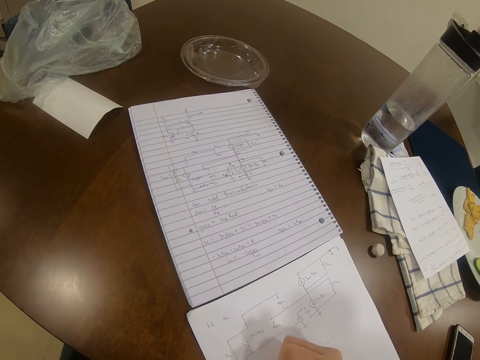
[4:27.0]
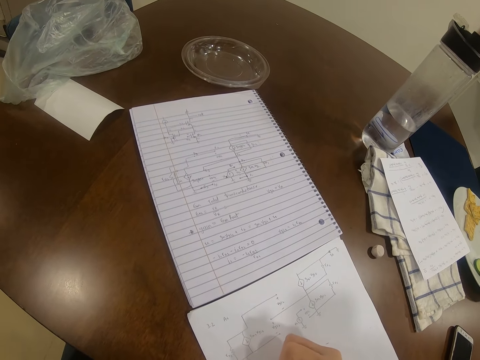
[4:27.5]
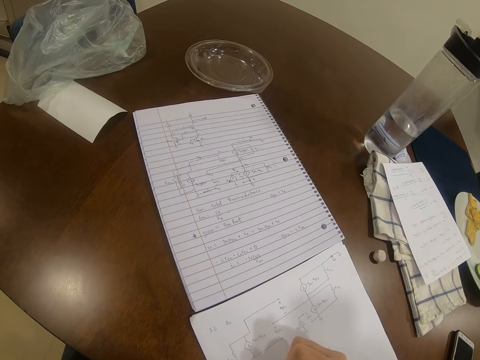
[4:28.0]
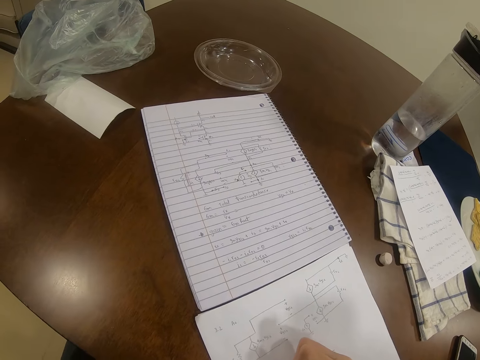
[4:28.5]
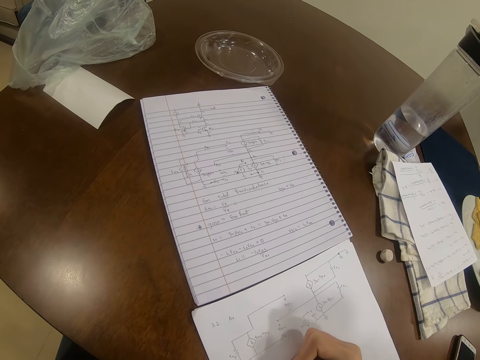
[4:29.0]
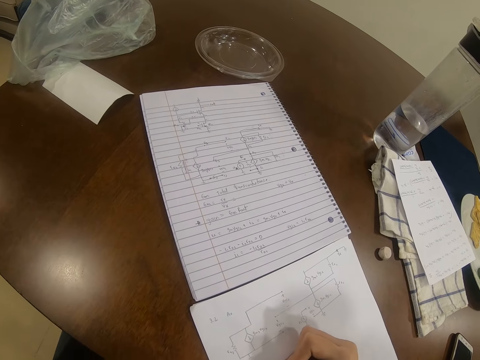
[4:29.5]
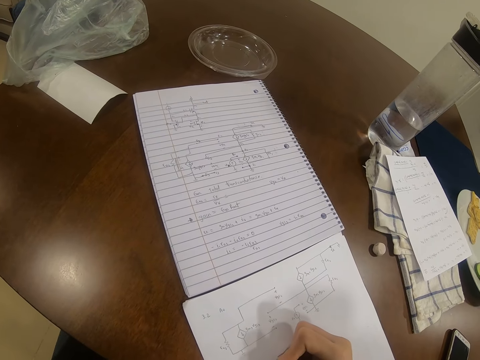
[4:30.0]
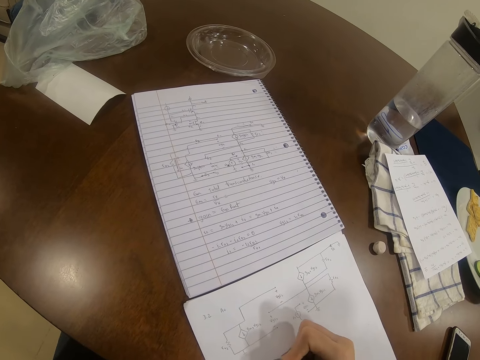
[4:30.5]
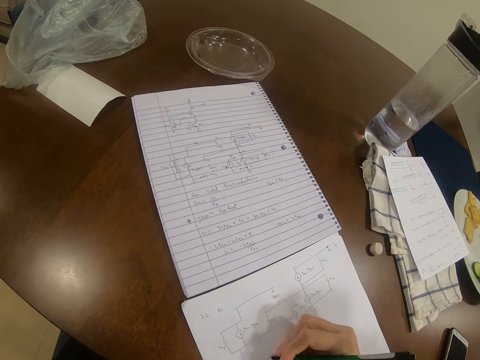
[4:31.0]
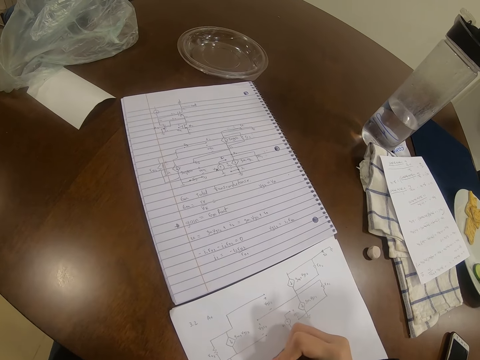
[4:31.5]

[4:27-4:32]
The camera wearer writes on paper.

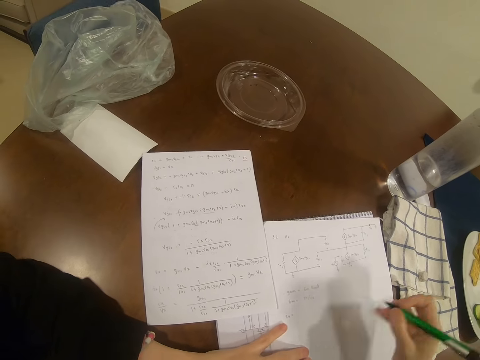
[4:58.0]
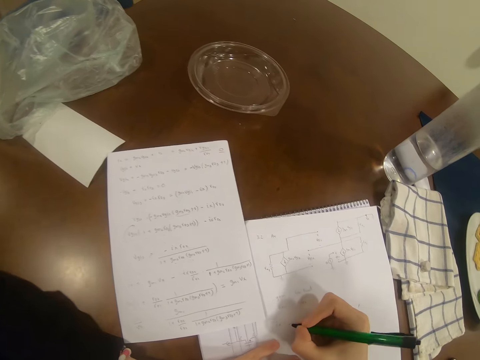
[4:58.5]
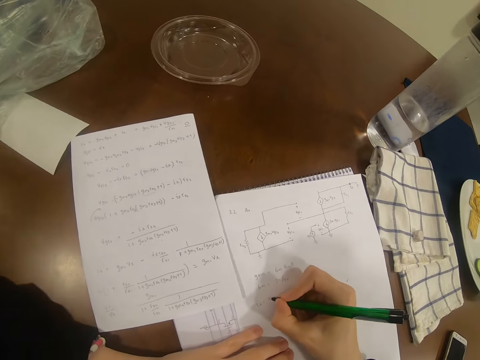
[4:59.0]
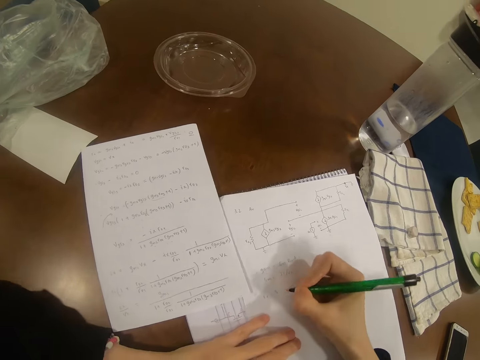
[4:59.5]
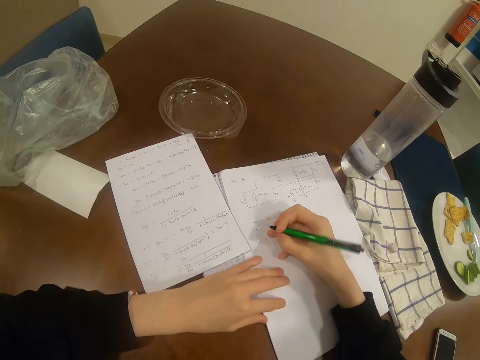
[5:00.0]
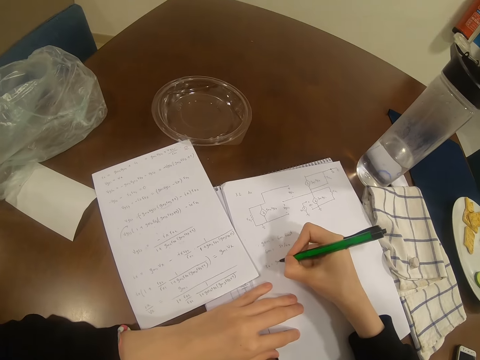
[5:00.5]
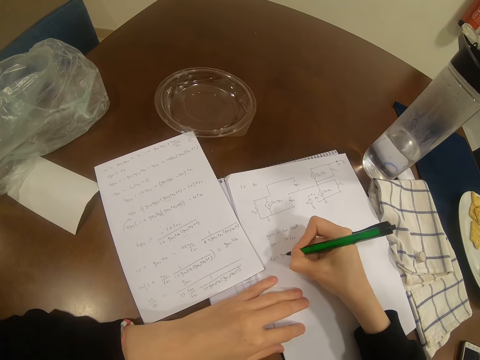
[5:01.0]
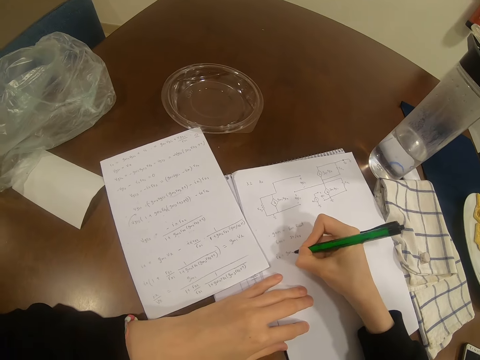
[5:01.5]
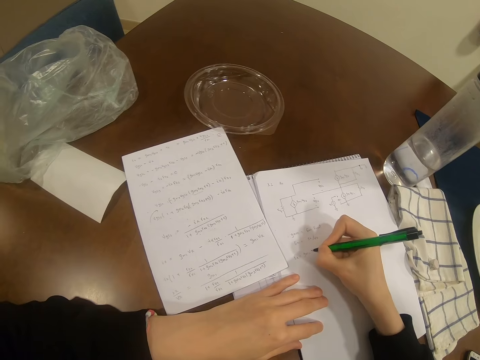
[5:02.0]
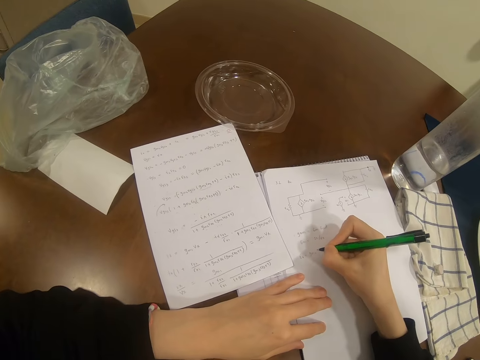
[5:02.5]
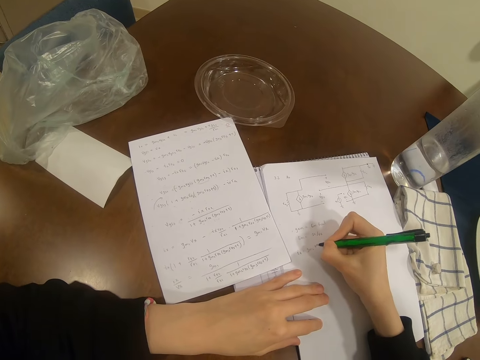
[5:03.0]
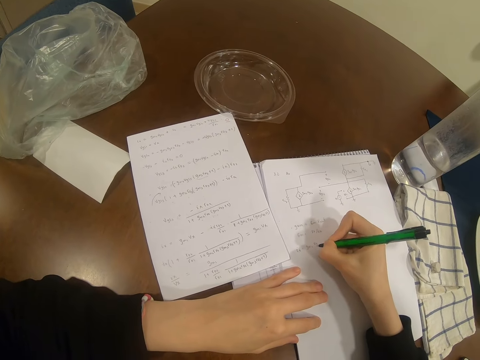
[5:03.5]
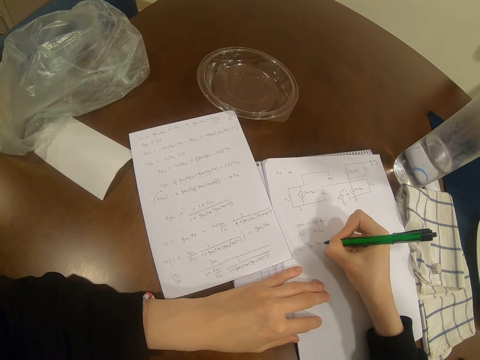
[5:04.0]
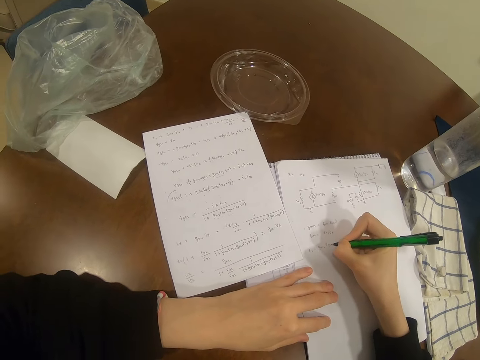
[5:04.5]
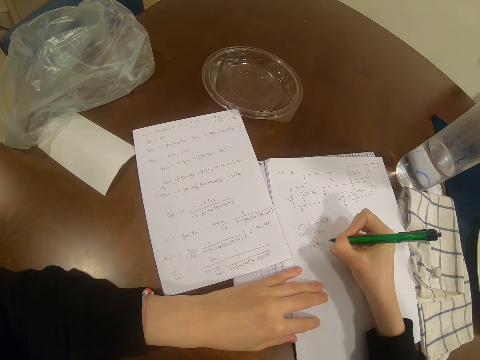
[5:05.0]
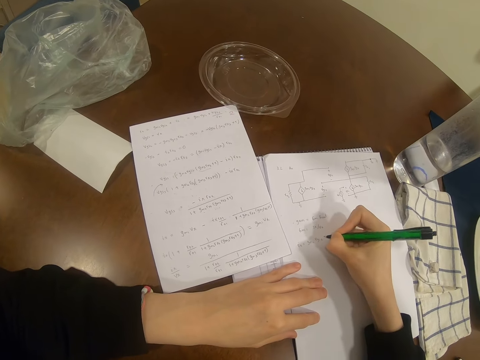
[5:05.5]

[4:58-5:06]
The camera wearer adjusts a paper on the table. They write on the paper with a pen.

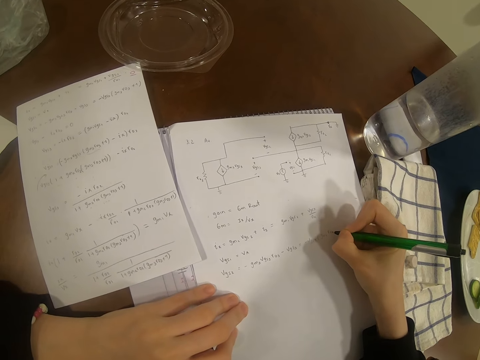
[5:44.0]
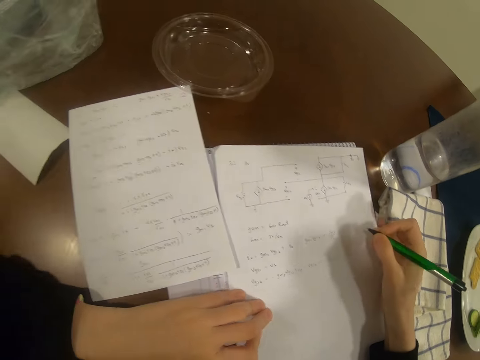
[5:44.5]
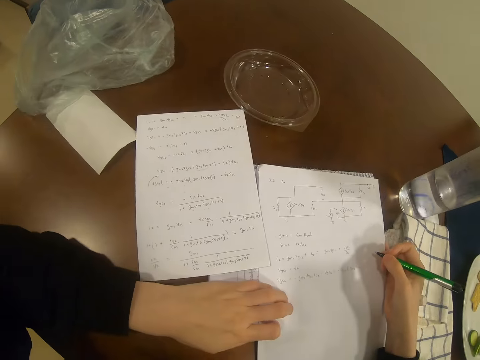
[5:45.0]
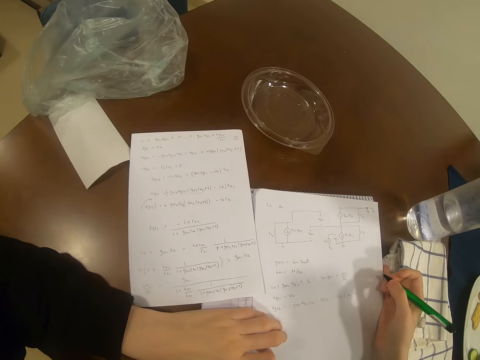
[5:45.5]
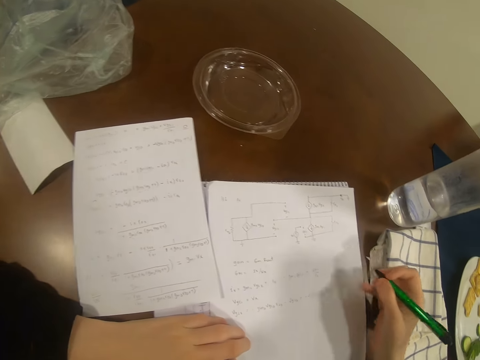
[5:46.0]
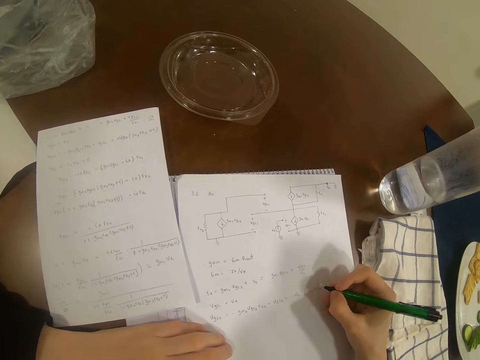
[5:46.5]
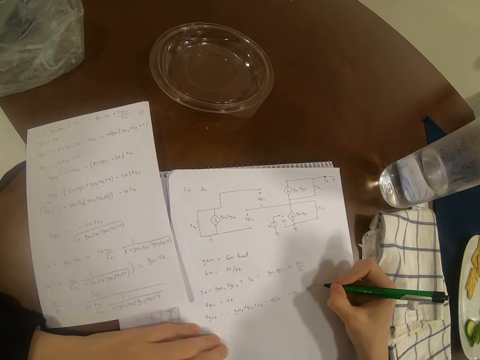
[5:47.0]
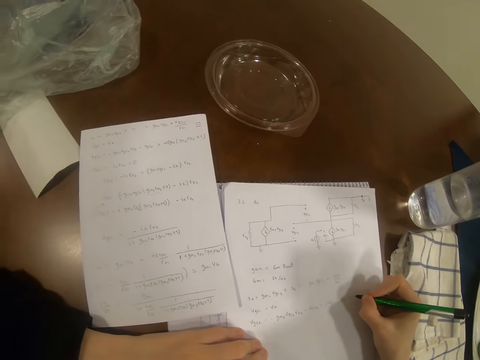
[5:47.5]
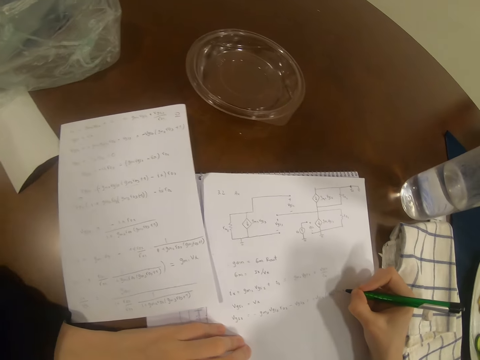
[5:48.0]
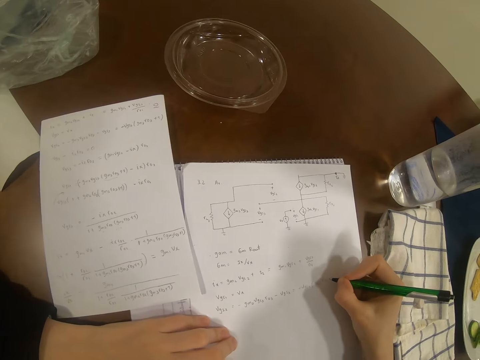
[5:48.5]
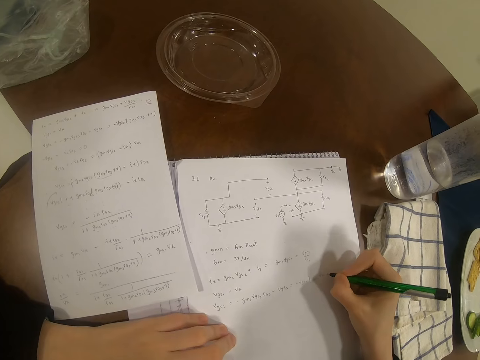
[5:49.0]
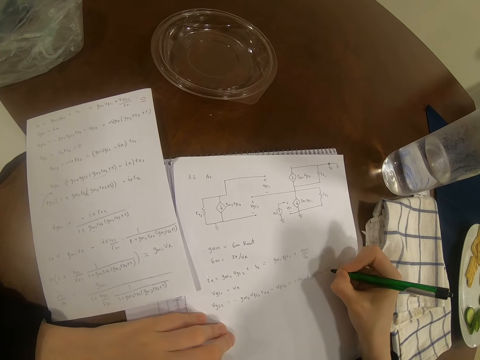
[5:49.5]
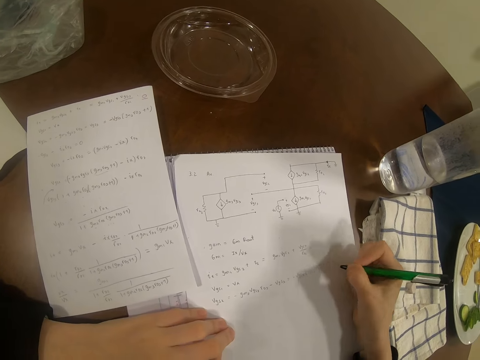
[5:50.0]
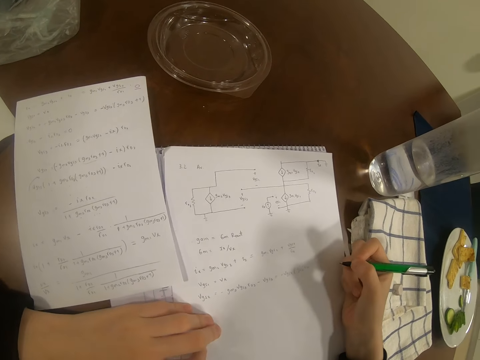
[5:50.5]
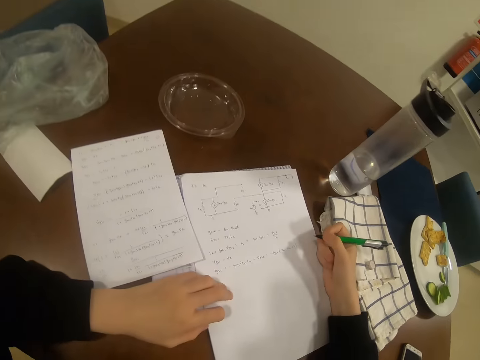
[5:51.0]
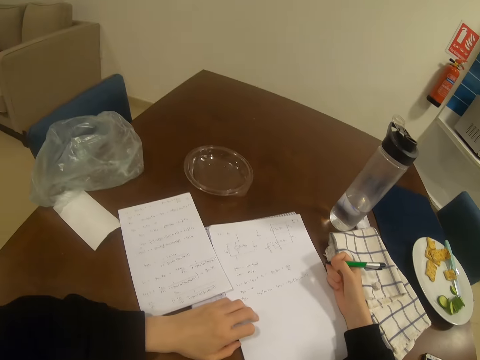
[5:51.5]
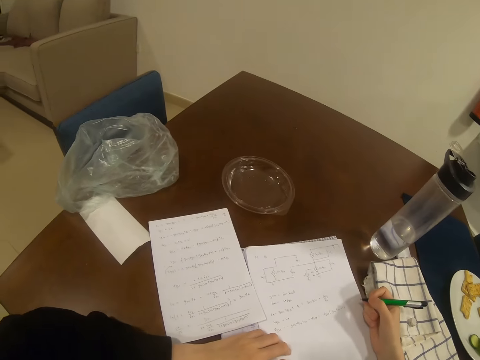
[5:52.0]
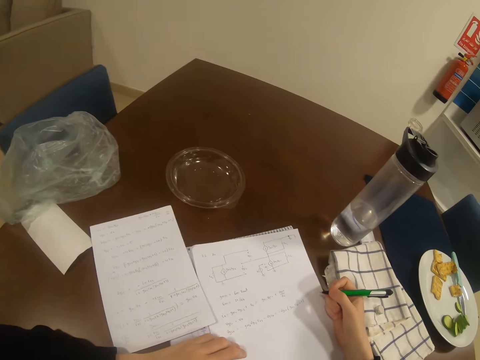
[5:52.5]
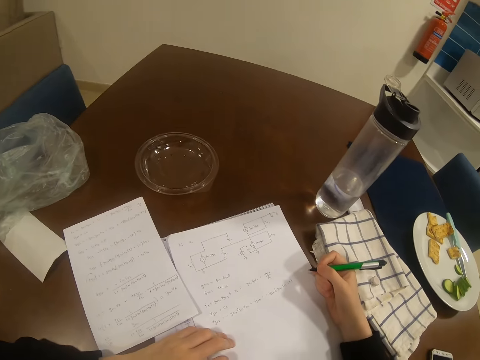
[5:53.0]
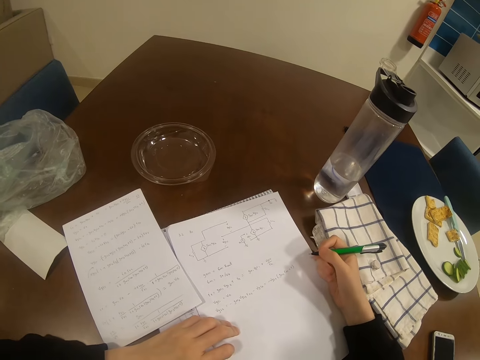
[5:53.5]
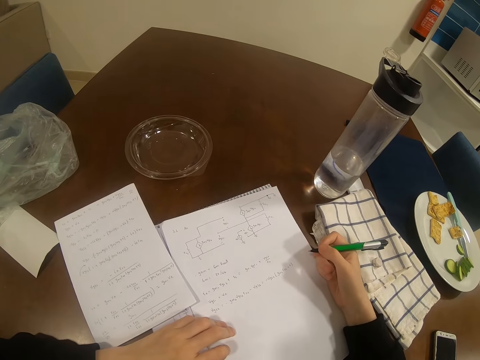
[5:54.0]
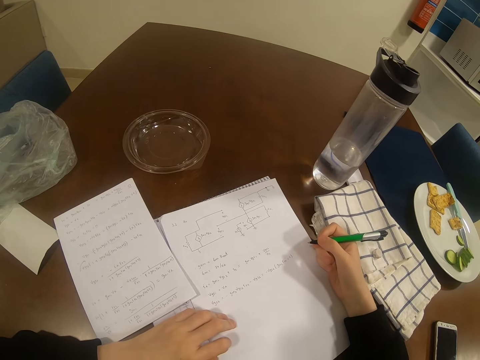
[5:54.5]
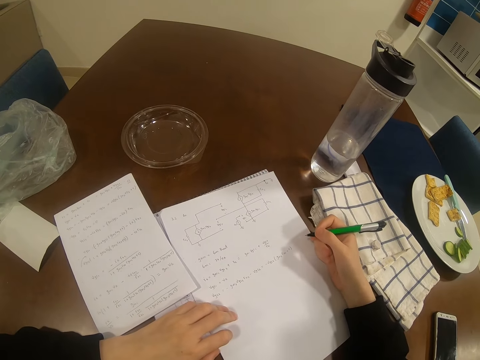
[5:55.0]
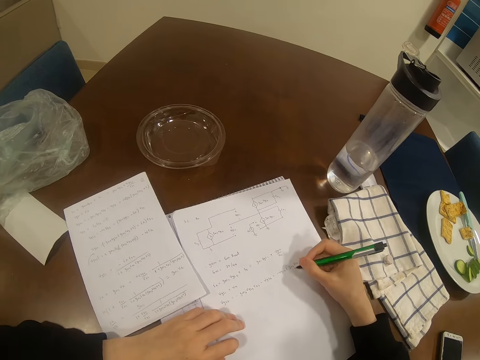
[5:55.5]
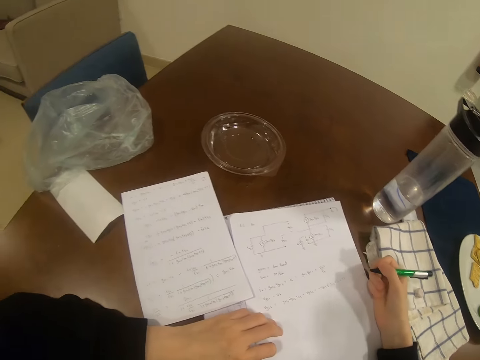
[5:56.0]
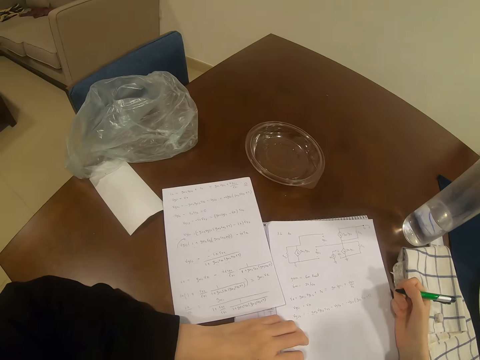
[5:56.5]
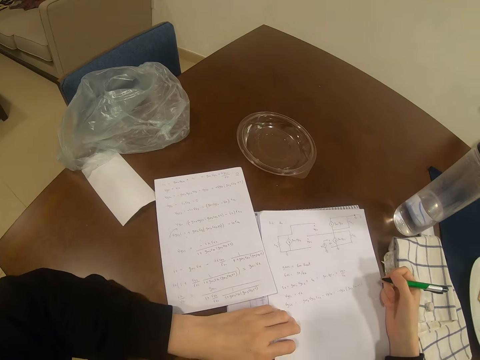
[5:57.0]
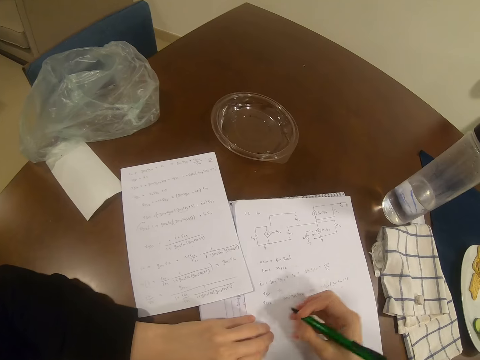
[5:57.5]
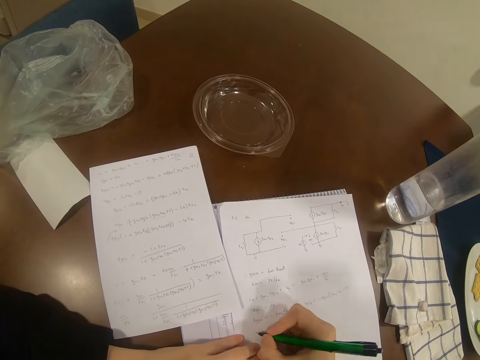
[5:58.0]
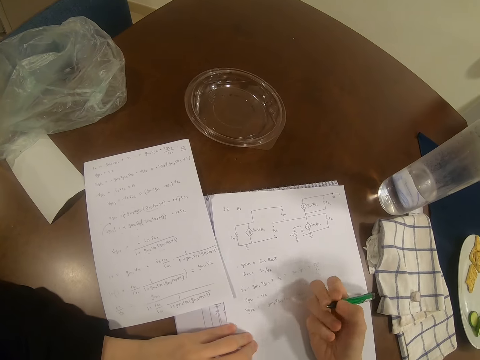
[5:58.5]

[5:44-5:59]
The camera wearer moves papers on the table. They write on a paper with a pen. They look at the paper.
